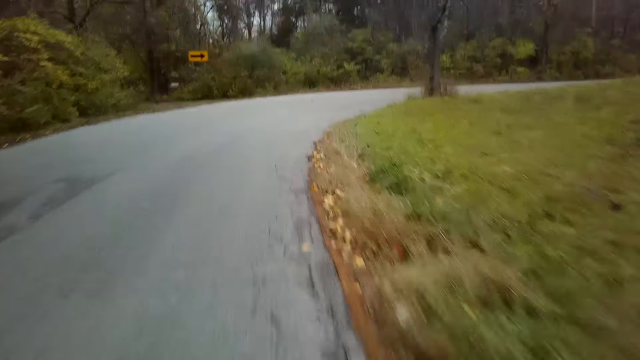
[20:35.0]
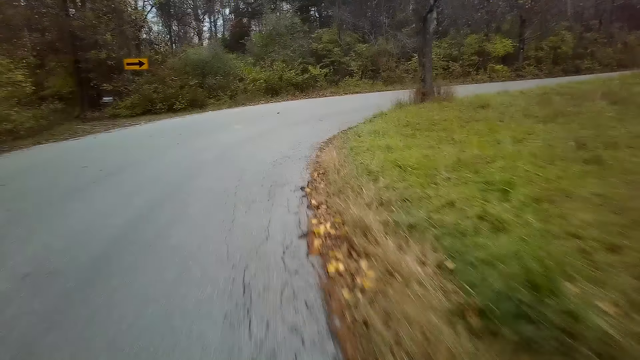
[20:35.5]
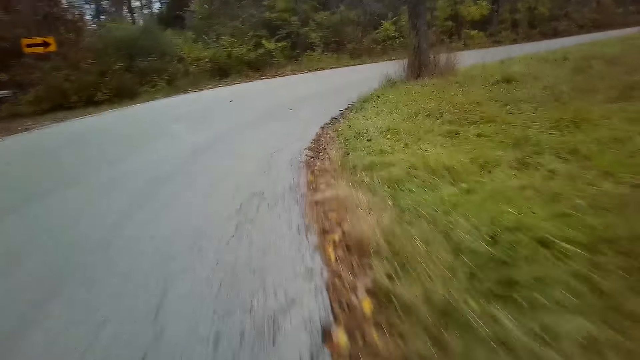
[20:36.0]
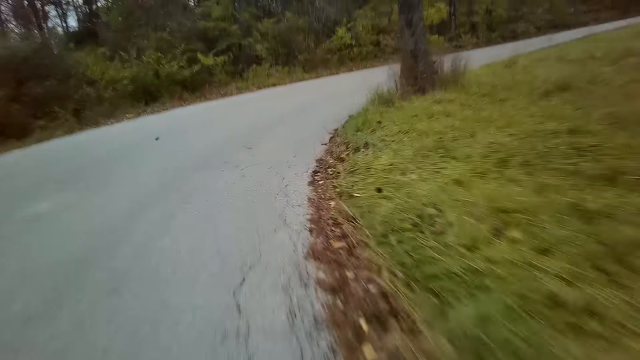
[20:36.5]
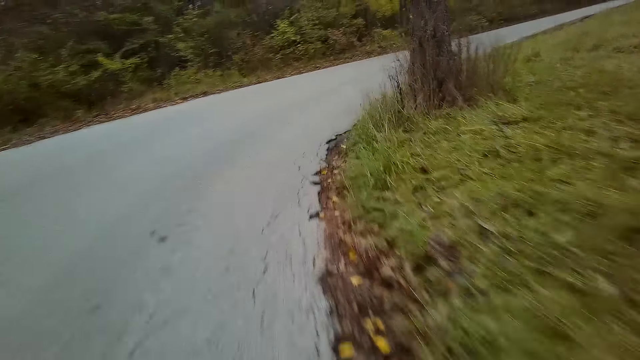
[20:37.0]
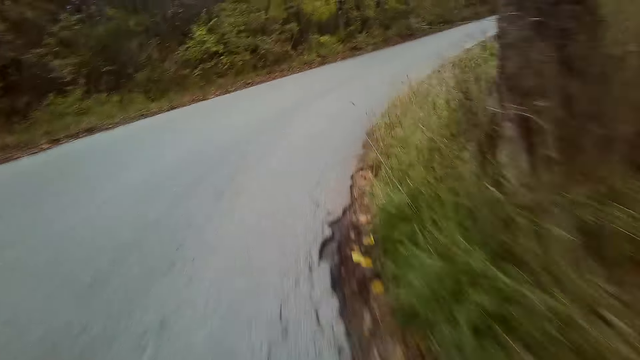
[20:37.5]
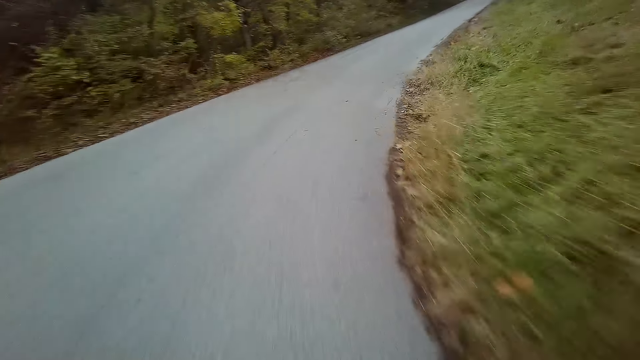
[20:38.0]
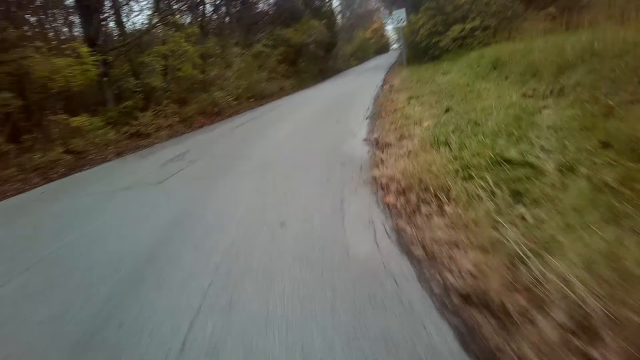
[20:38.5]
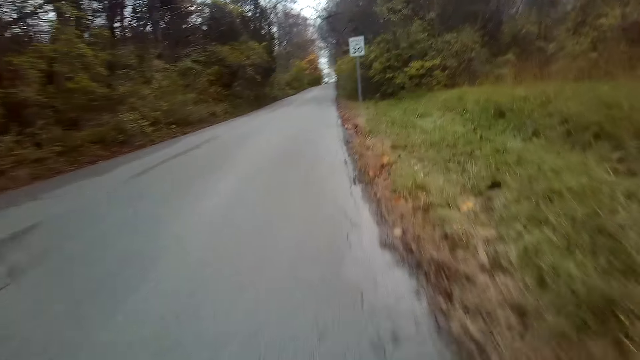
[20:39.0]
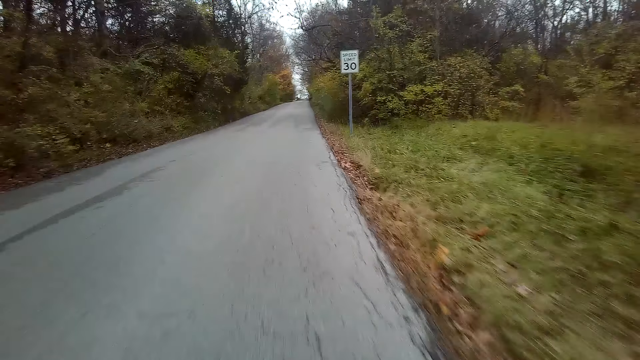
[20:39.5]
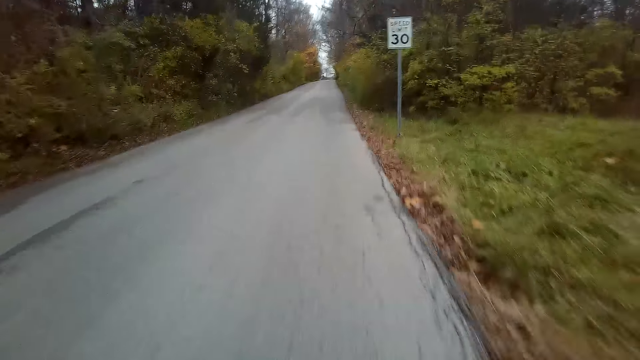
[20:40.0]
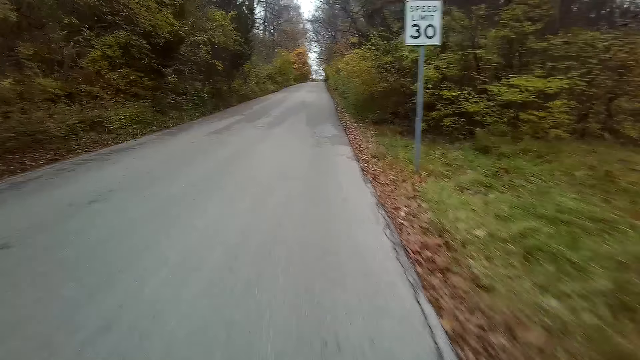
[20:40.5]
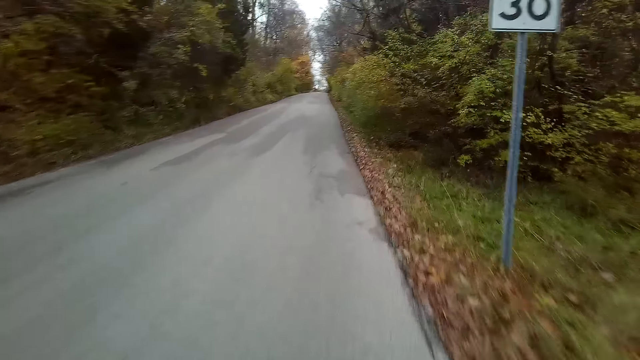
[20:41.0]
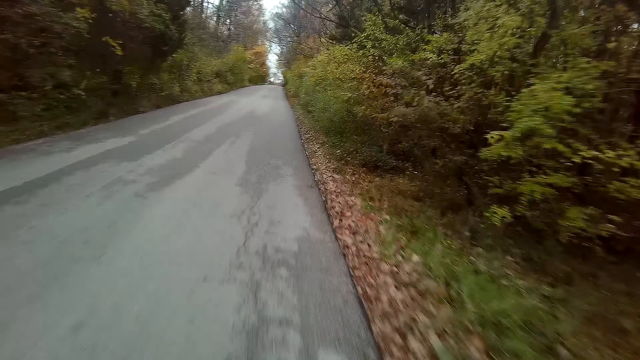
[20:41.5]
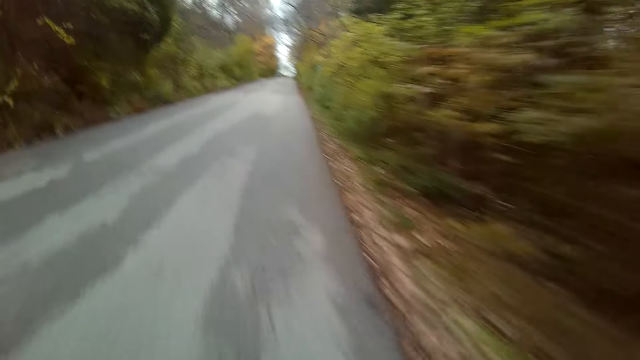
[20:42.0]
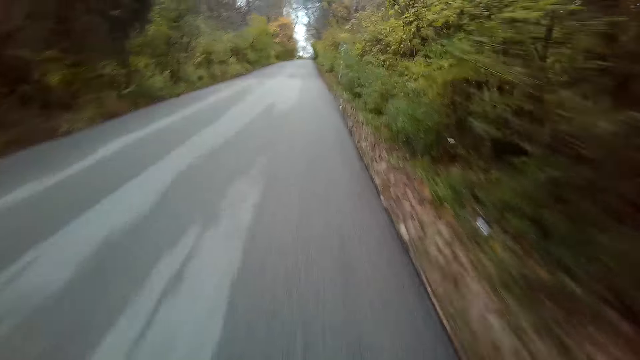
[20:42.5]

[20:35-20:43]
The camera wearer rides a bicycle on the road.

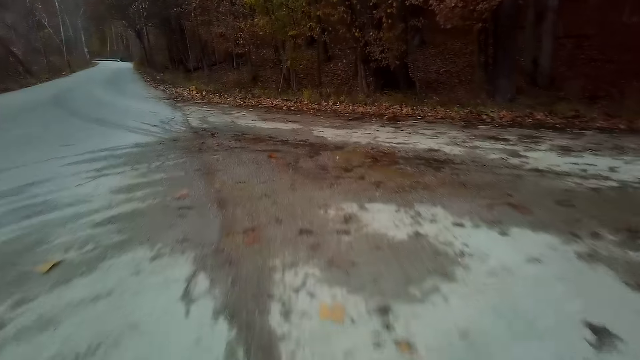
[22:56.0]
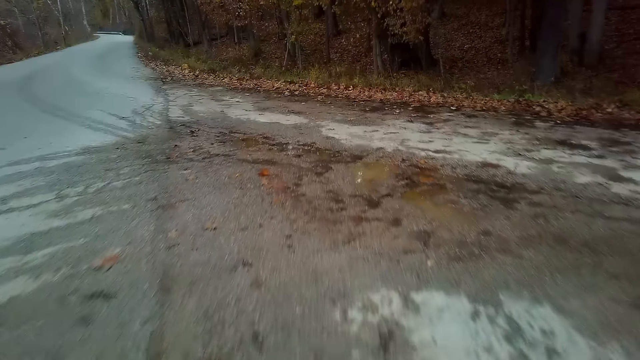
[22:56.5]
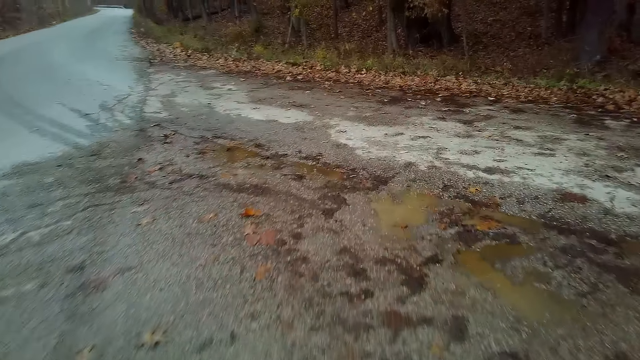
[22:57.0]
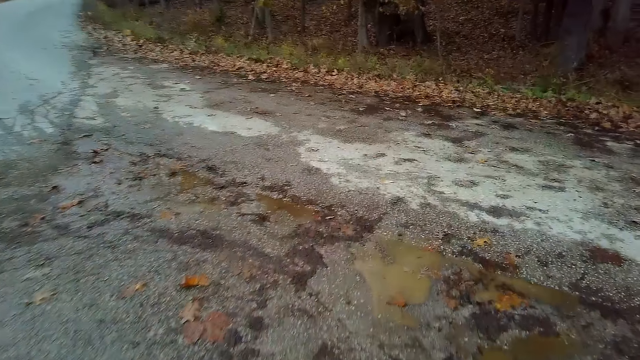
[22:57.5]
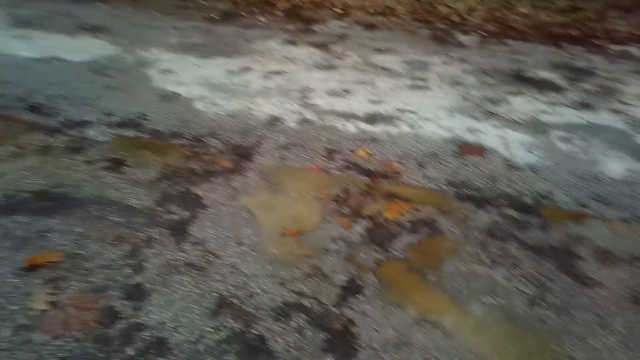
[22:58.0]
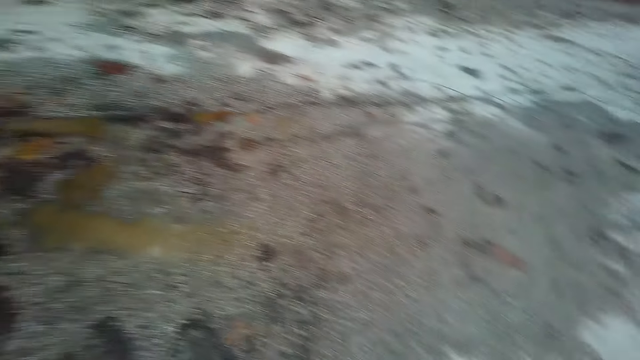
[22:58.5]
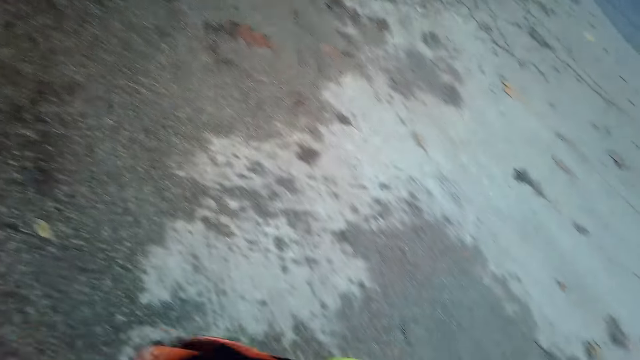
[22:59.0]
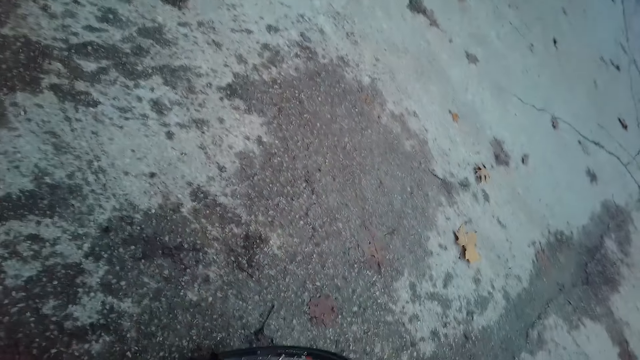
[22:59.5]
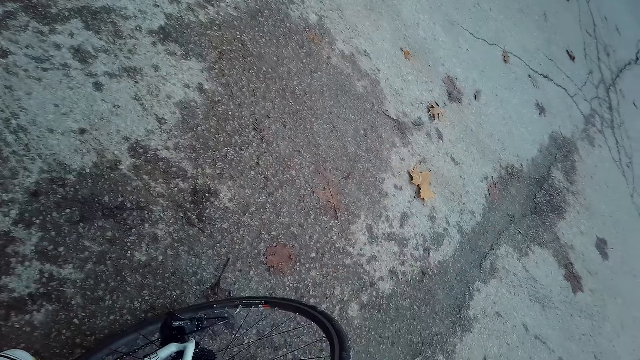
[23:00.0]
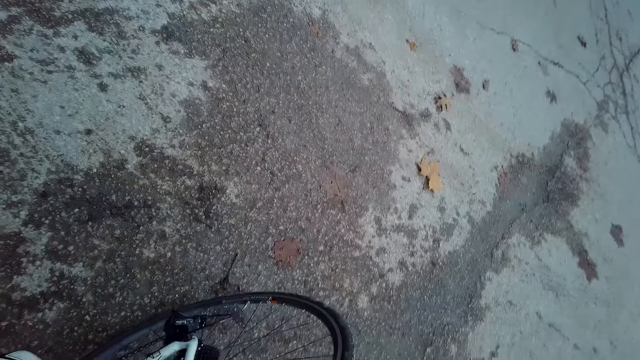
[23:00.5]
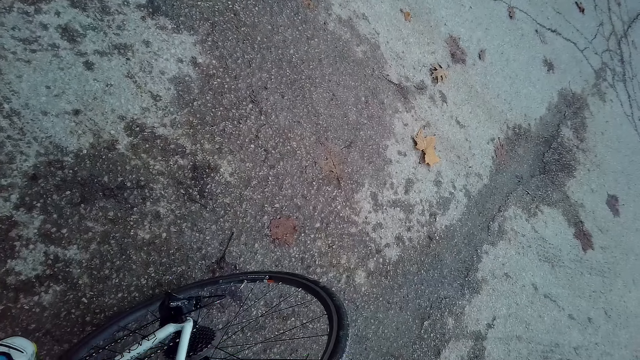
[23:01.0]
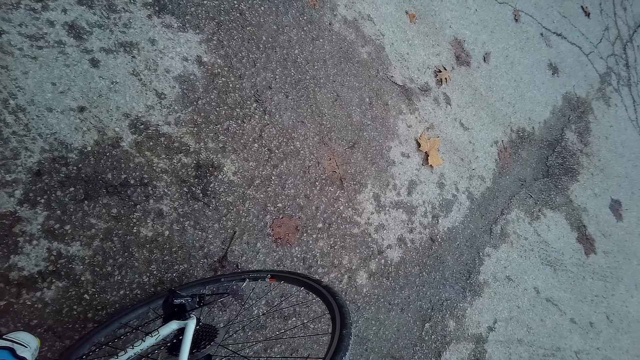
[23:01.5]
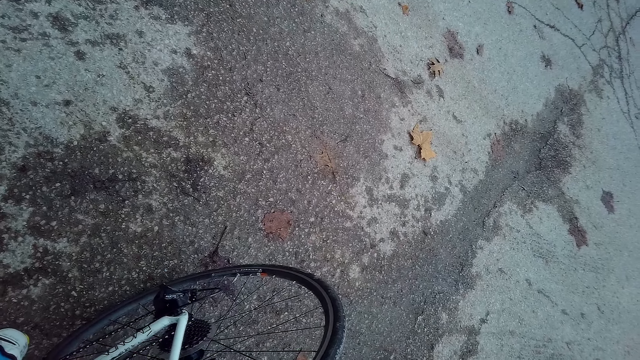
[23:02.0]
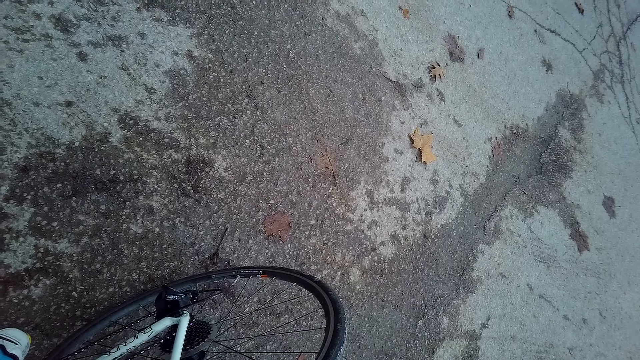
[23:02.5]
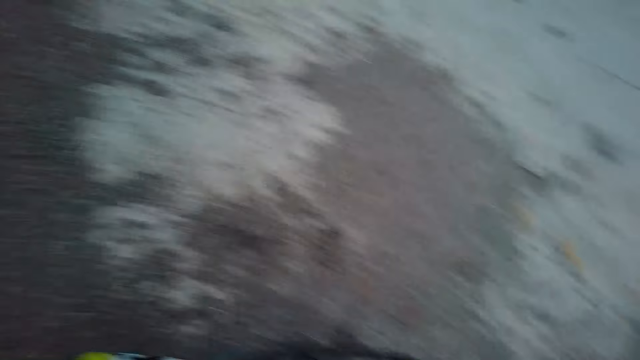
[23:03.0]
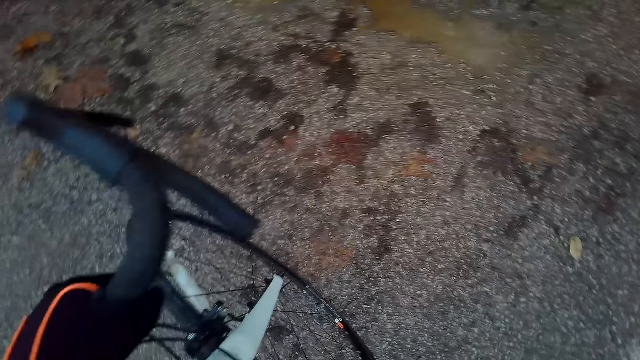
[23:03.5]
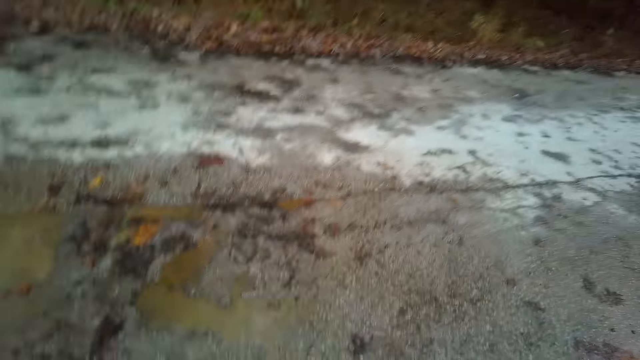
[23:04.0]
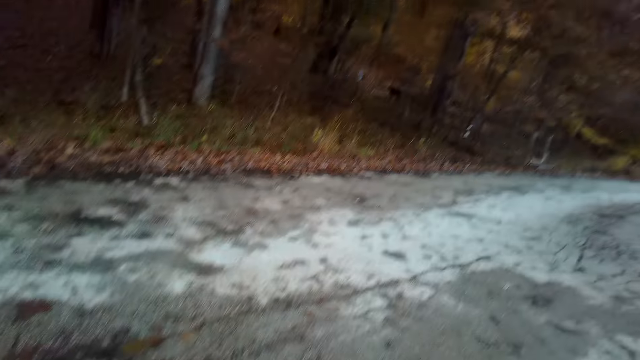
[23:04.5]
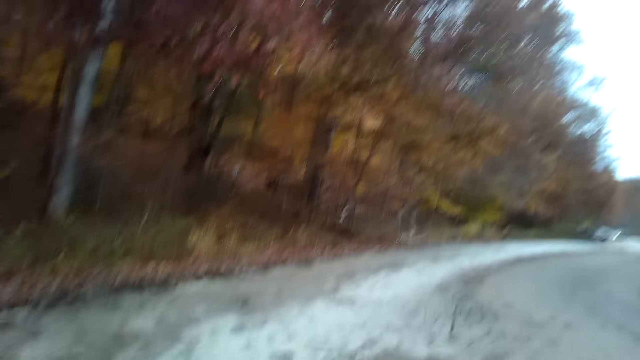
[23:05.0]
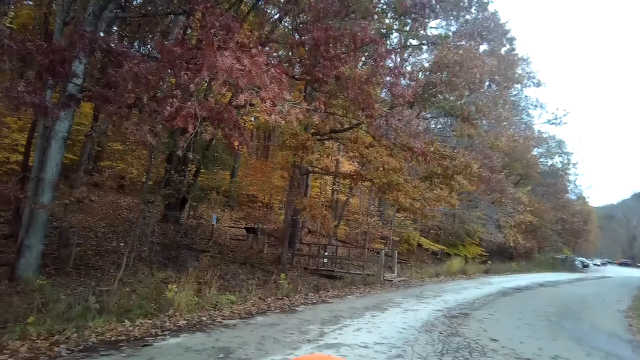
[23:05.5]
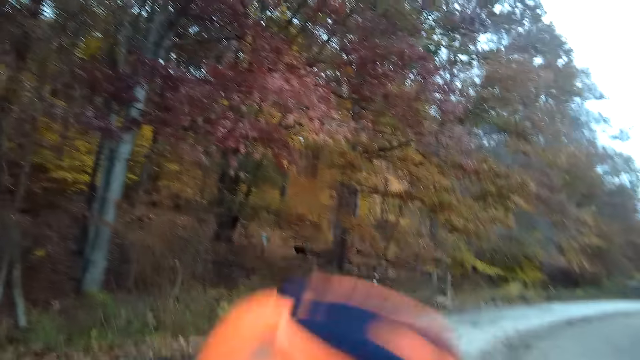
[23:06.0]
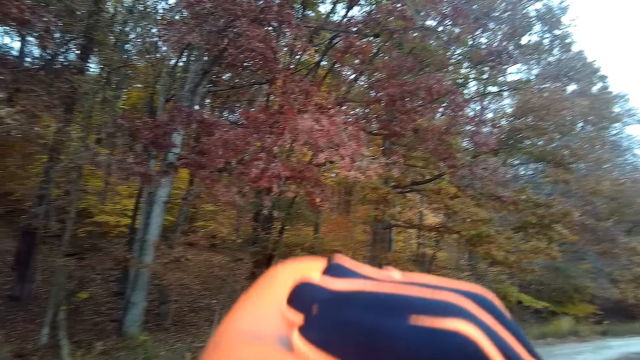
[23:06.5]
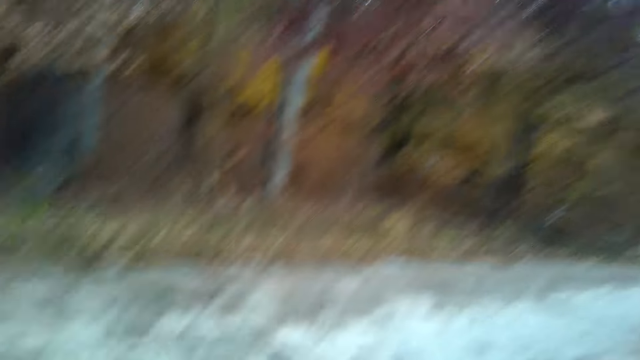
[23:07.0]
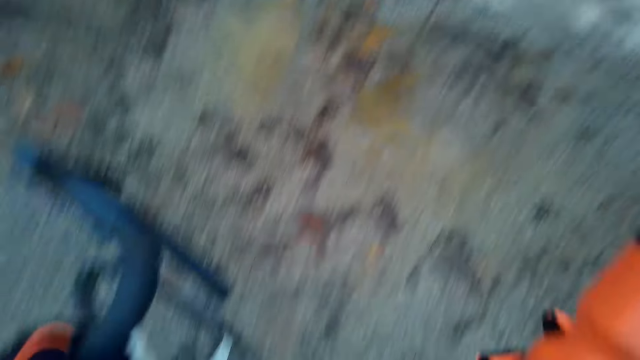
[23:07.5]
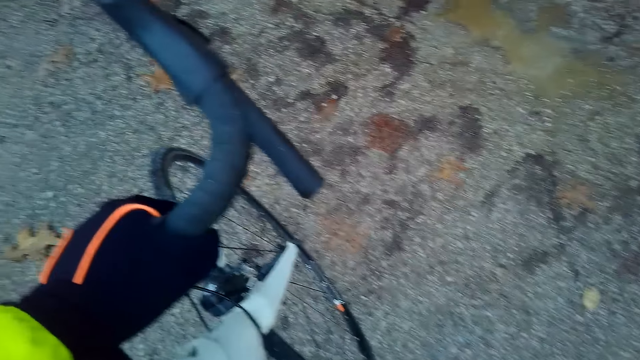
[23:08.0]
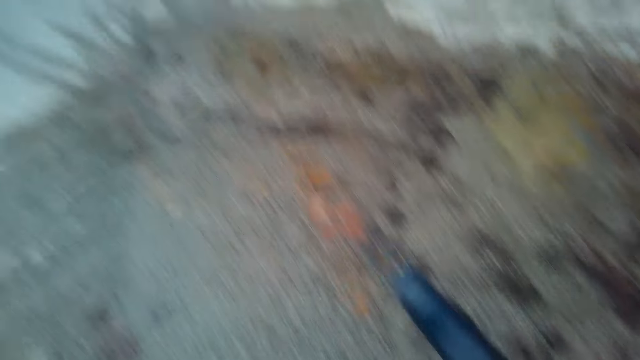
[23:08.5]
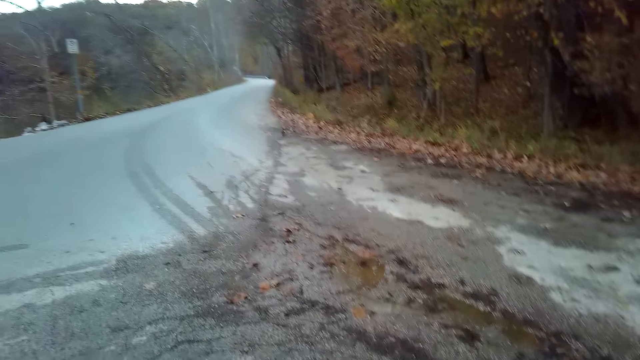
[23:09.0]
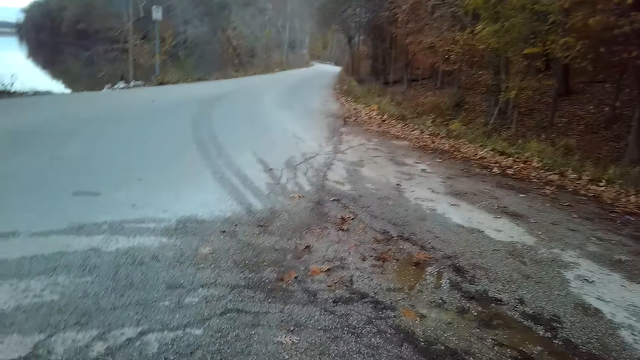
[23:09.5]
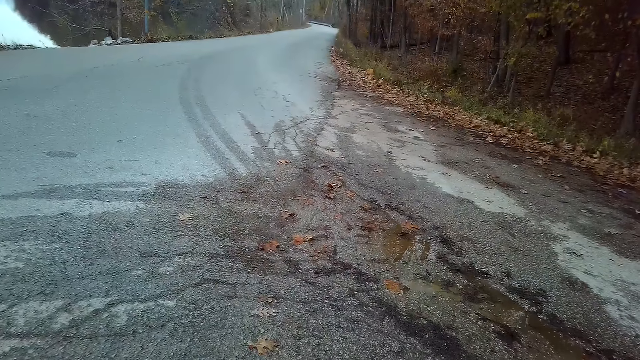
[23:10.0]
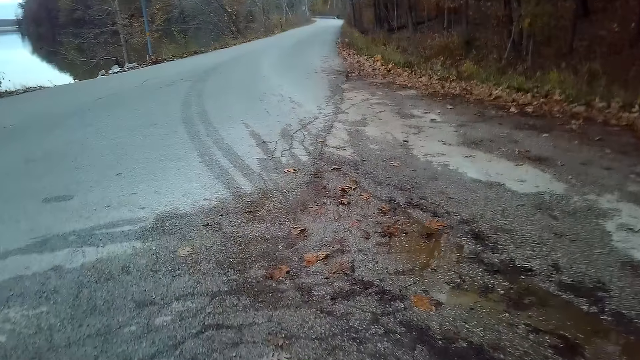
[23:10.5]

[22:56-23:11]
The camera wearer stops the bicycle on the road. They look around. They look around the road. They do something with the hand. They cycle on the road.
